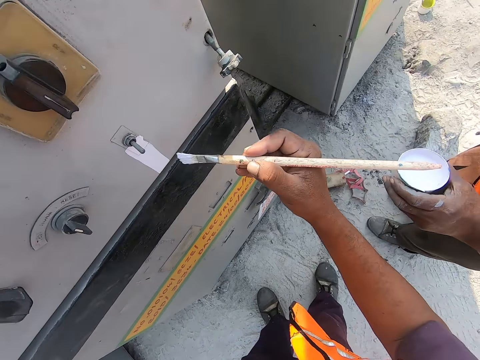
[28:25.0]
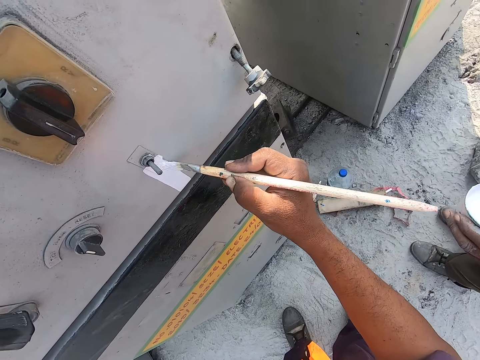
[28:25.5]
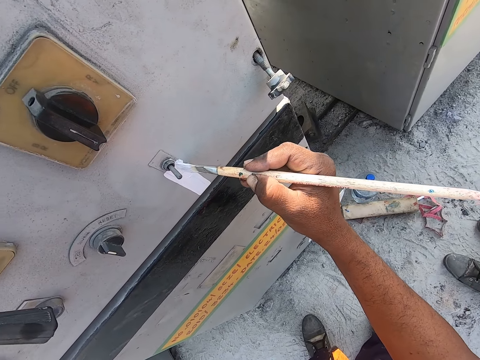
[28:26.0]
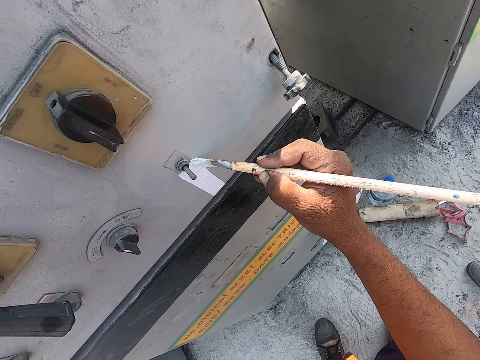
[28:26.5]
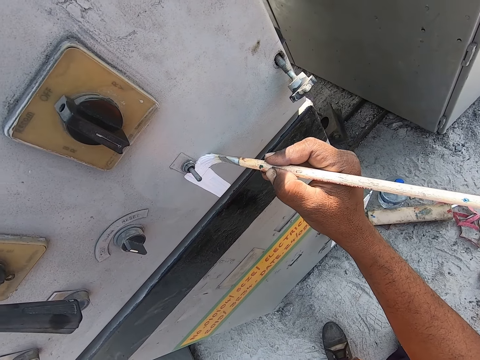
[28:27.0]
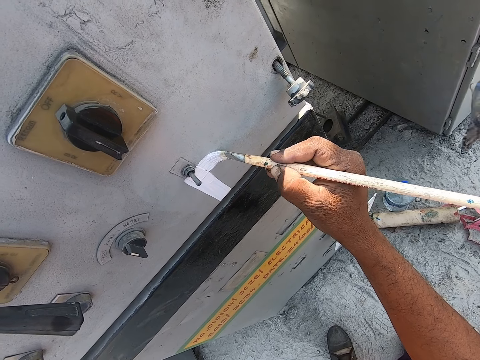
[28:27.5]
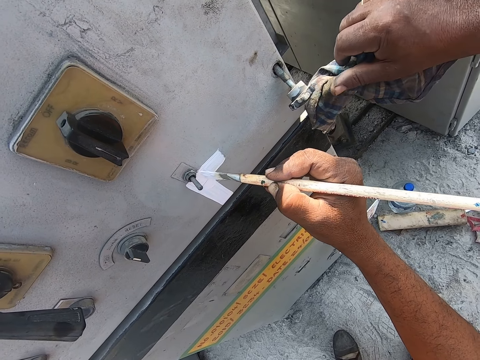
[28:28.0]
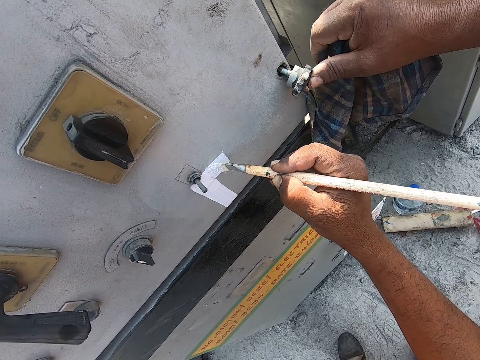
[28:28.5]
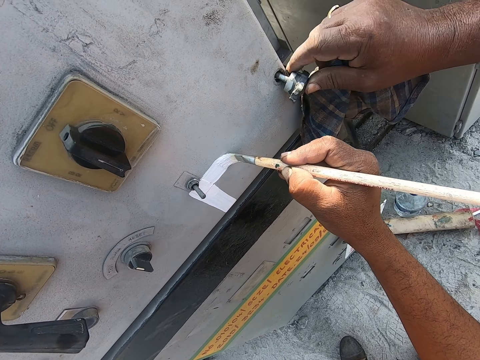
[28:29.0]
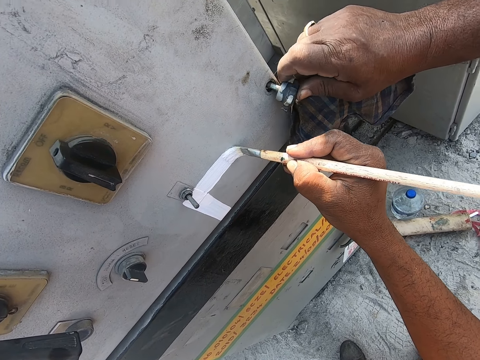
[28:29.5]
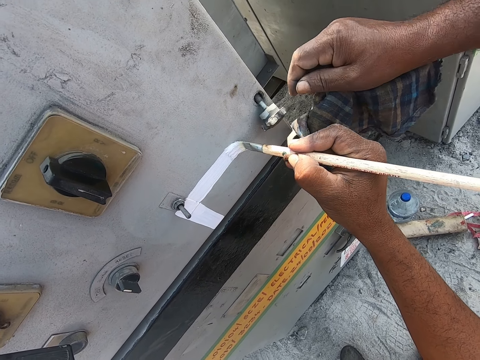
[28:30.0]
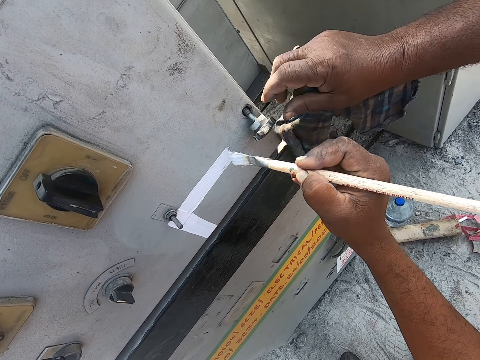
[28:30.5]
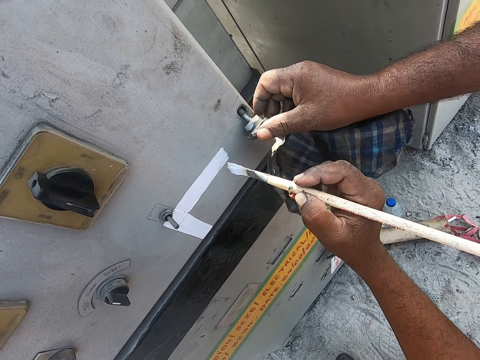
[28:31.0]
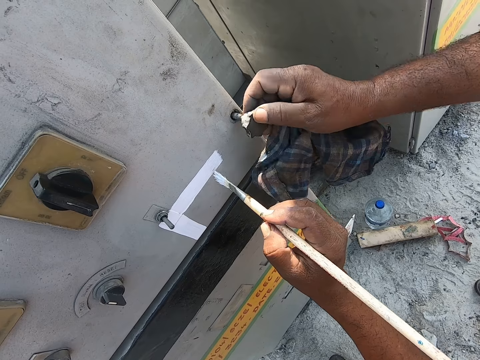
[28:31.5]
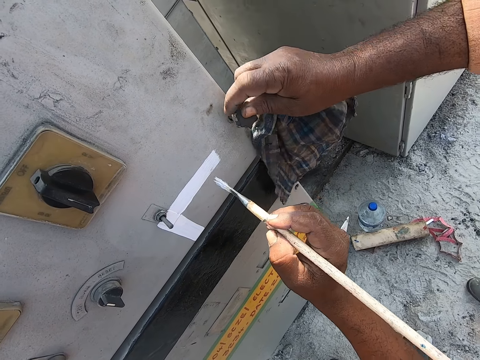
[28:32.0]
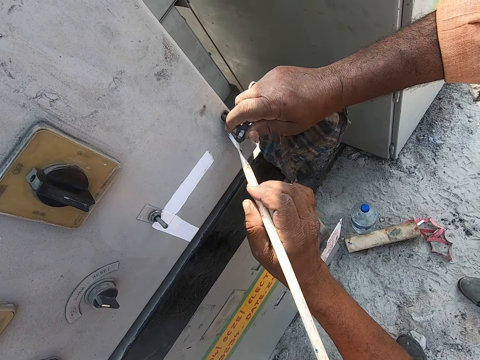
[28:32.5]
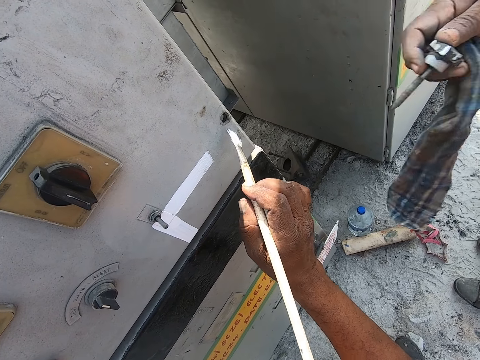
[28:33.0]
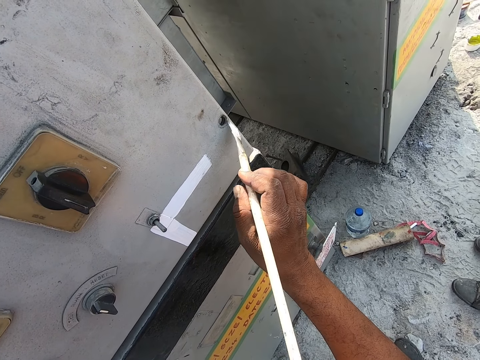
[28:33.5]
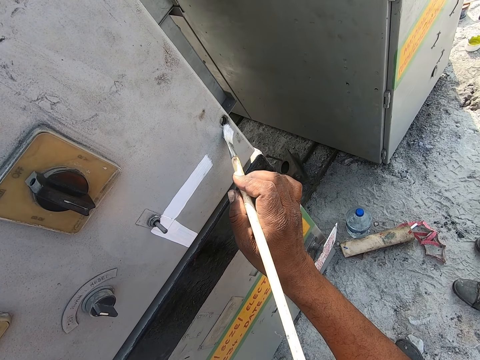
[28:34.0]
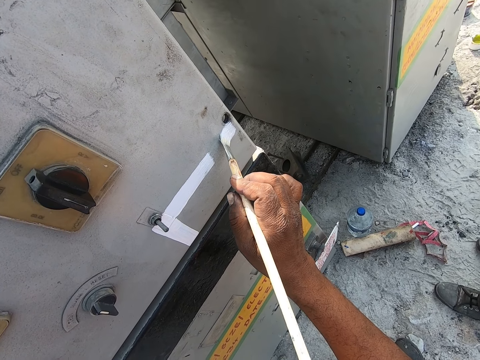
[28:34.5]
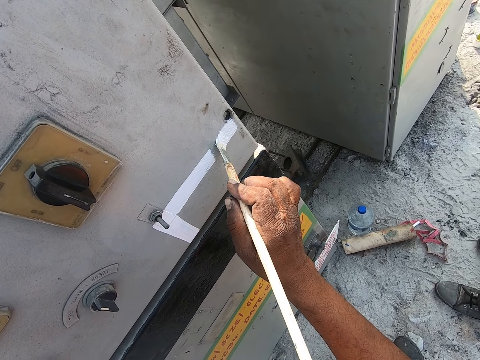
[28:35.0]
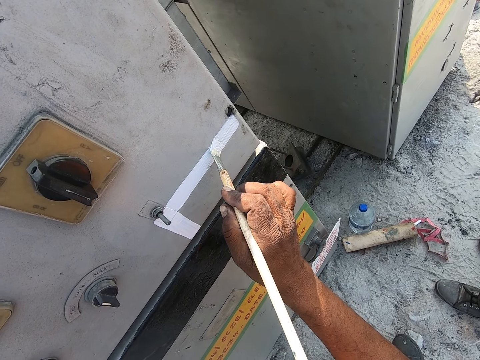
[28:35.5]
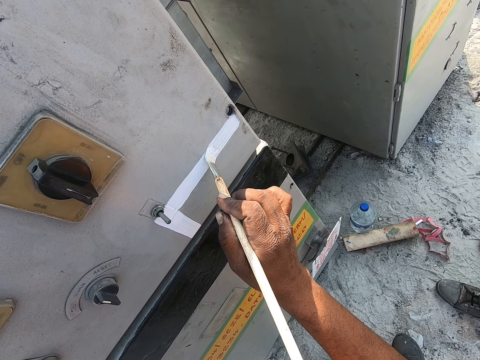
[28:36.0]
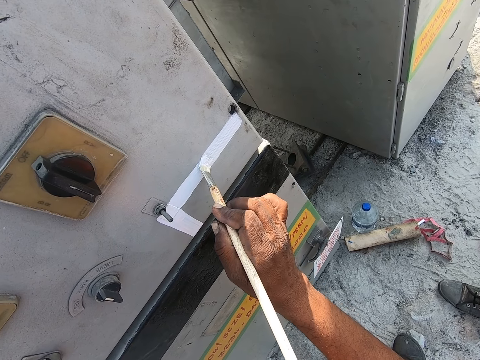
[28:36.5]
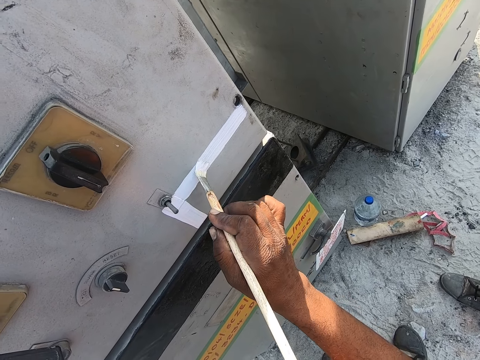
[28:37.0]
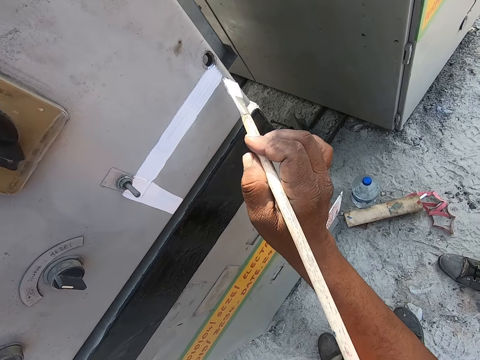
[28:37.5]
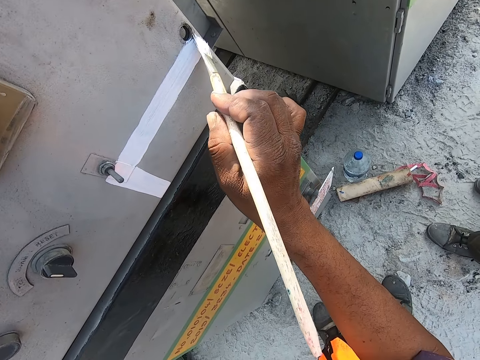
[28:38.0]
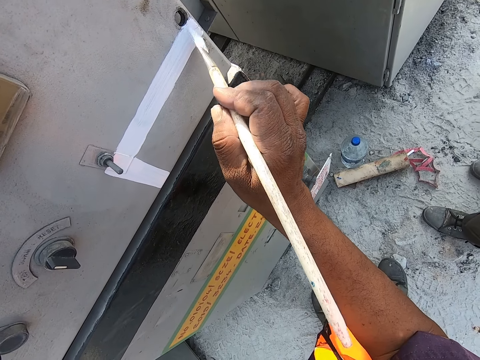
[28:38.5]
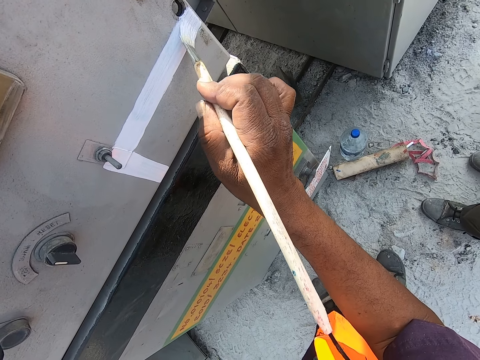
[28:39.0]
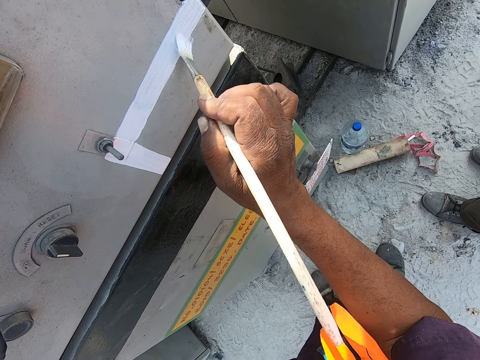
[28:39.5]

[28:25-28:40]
The camera wearer applies paint on the machine. A man holds the knob. The man adjusts the knob and fixes the knob. The camera wearer interacts with the man. They apply paint on the machine.

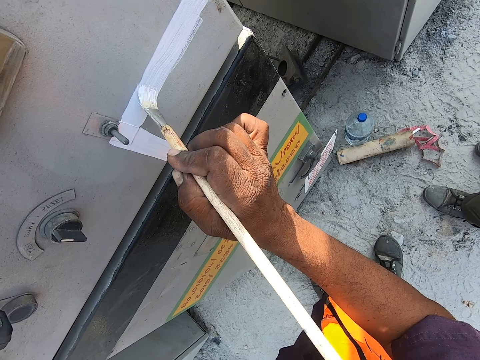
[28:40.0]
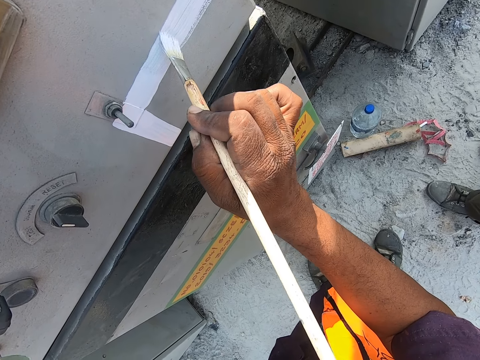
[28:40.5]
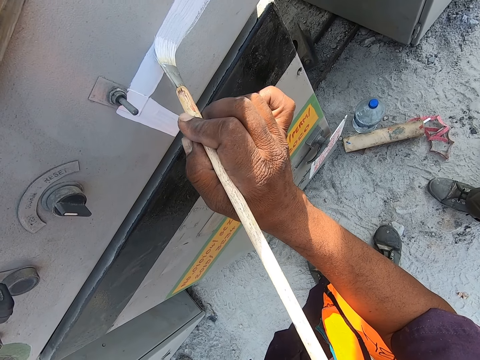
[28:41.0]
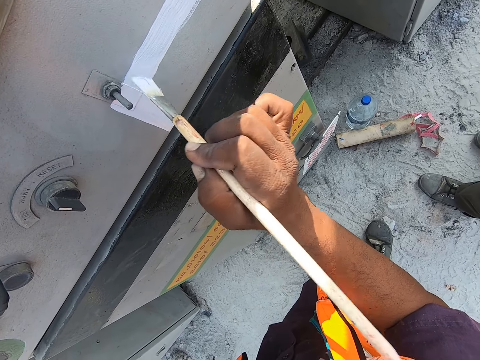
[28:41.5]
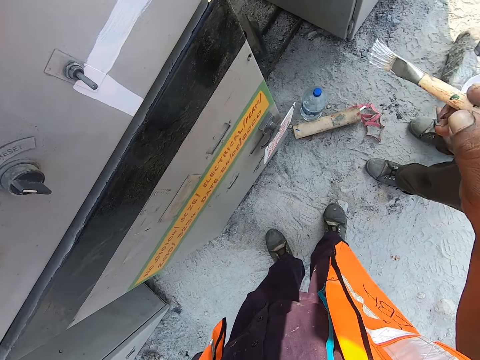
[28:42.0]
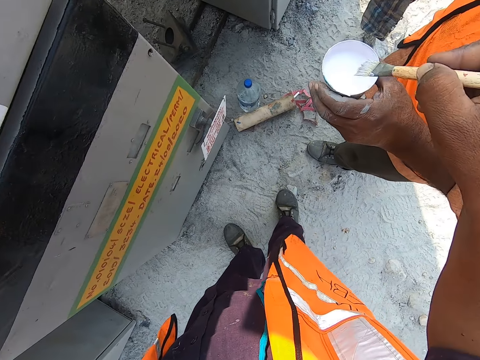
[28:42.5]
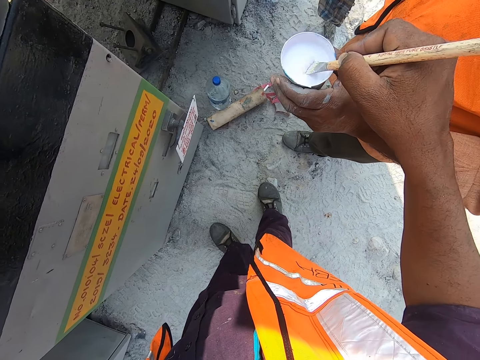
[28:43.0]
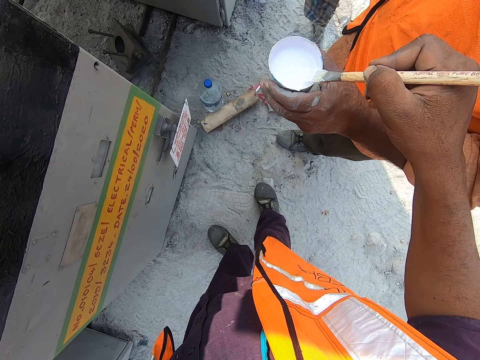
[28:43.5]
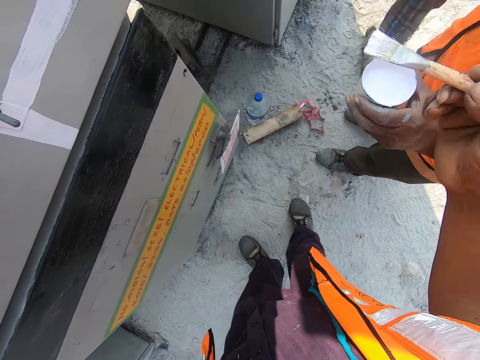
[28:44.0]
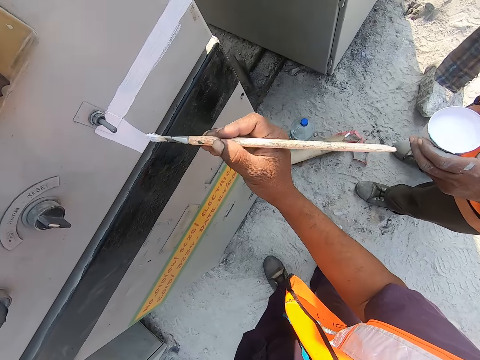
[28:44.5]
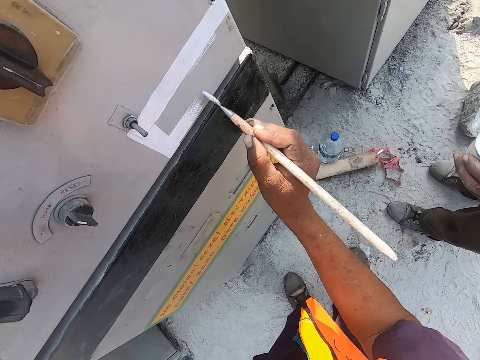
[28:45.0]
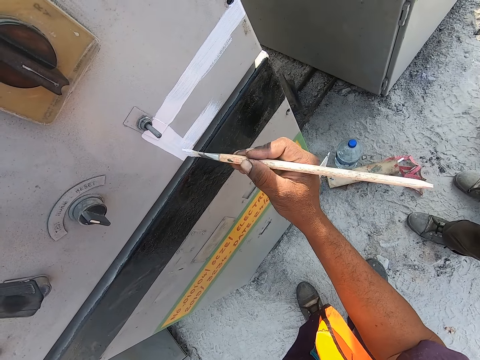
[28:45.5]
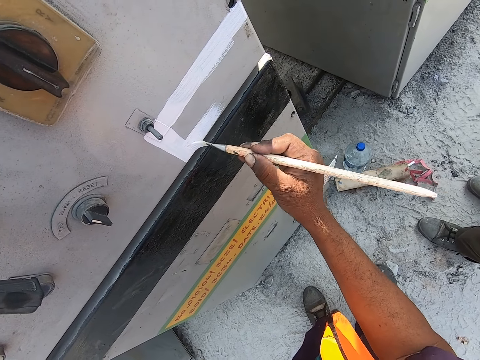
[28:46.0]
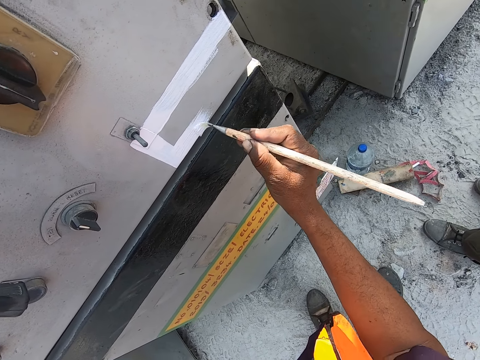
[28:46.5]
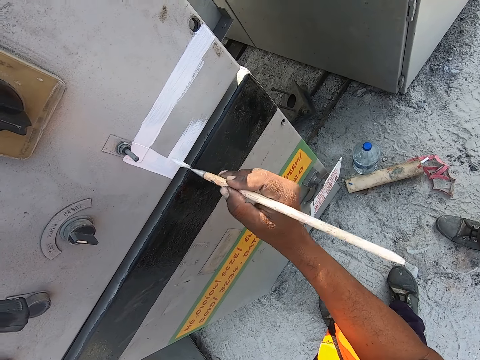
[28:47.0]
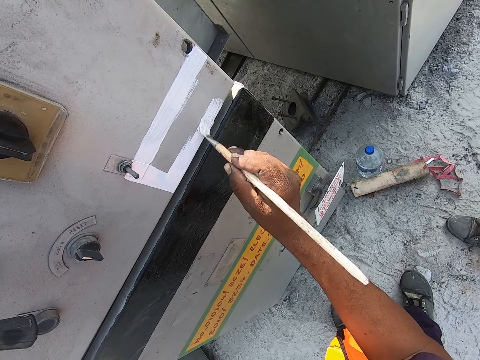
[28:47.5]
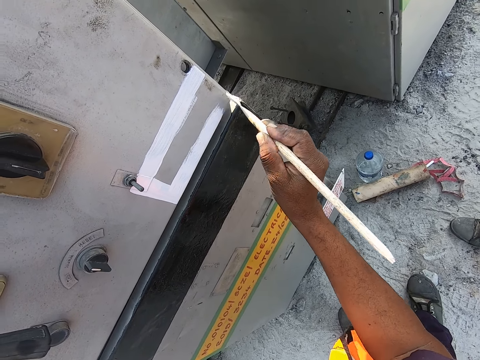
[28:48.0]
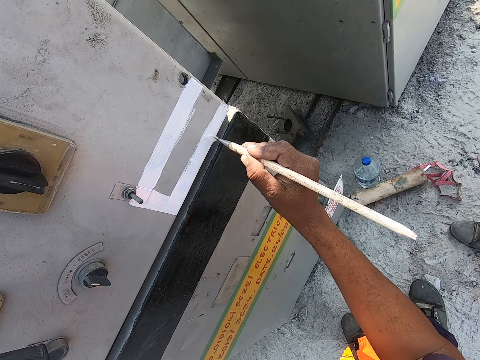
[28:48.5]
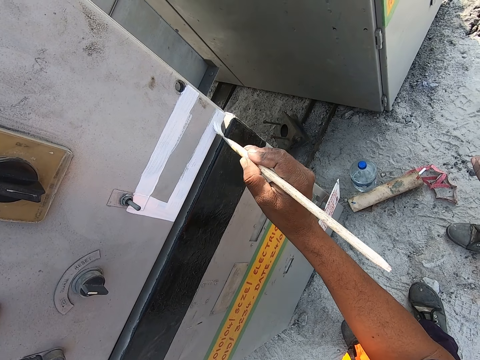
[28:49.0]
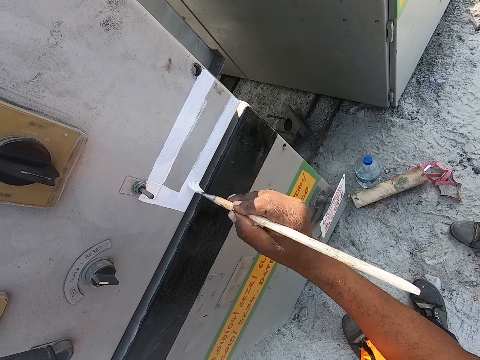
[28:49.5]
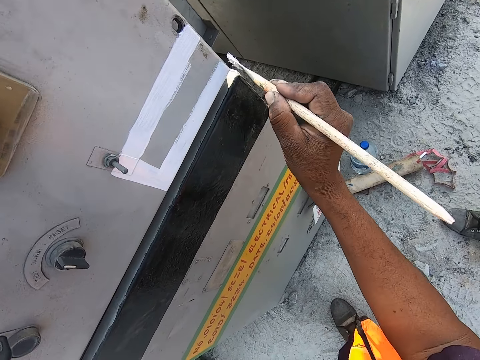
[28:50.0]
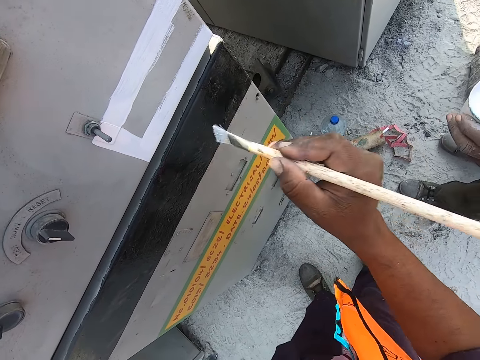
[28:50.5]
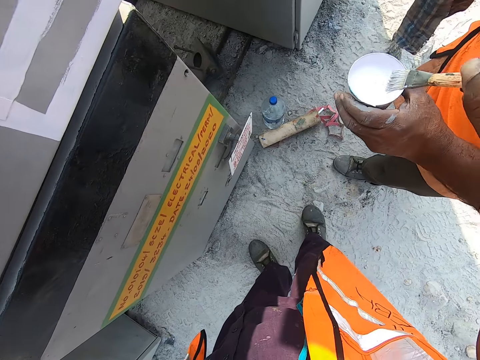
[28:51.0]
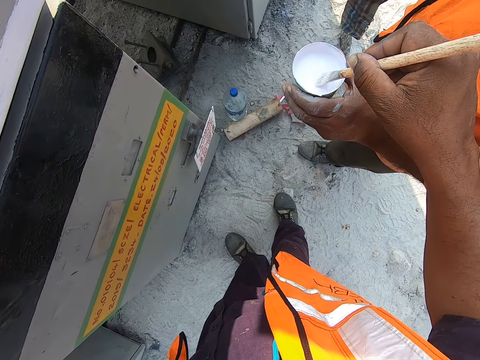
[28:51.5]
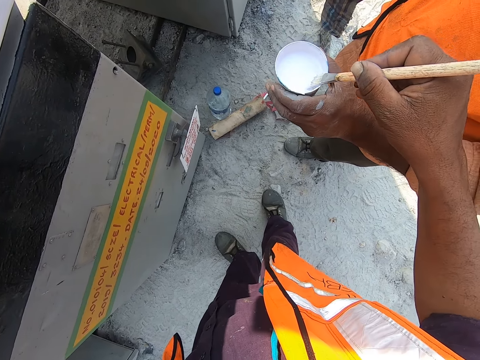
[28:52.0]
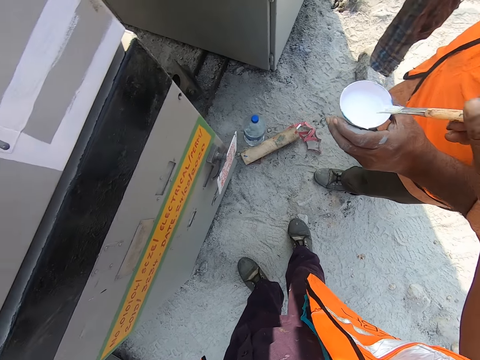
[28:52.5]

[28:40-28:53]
The camera wearer puts the paint brush in the paint container. They scoop paint. They apply paint on the machine. They scoop paint and put the paint brush in the paint container.
